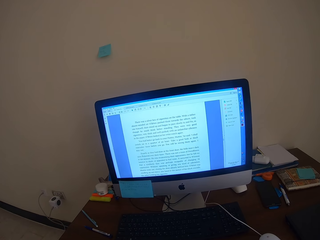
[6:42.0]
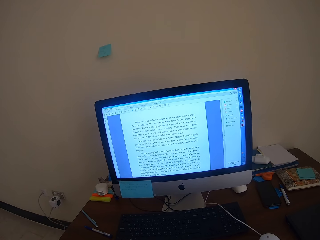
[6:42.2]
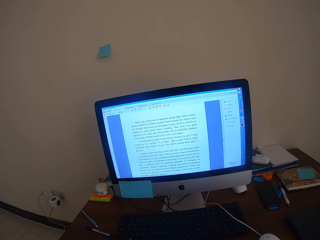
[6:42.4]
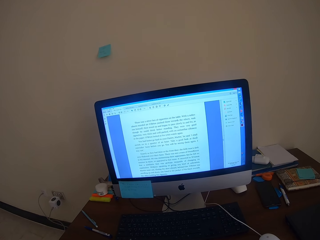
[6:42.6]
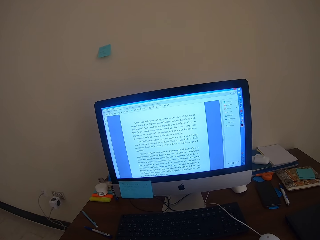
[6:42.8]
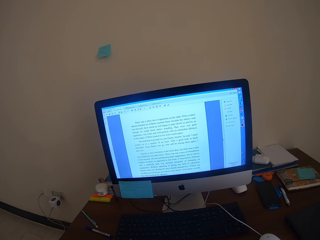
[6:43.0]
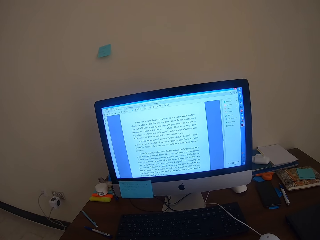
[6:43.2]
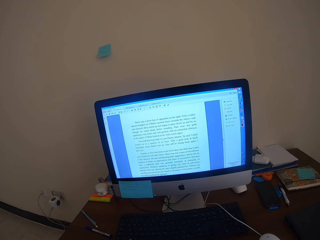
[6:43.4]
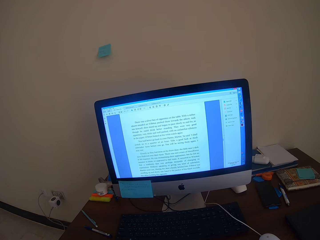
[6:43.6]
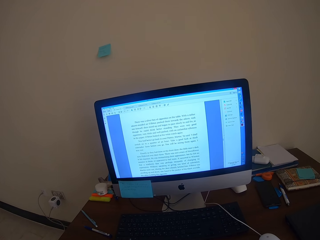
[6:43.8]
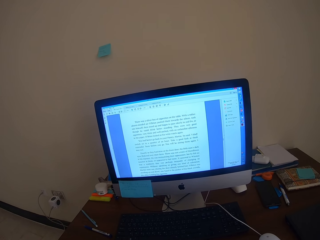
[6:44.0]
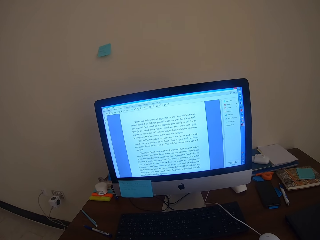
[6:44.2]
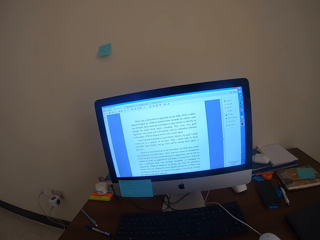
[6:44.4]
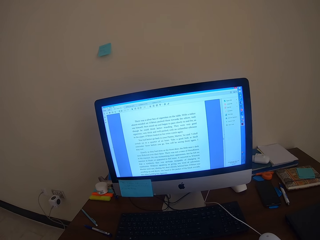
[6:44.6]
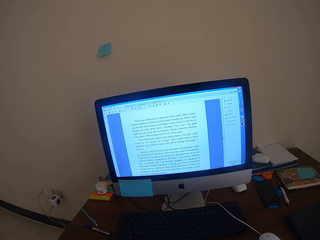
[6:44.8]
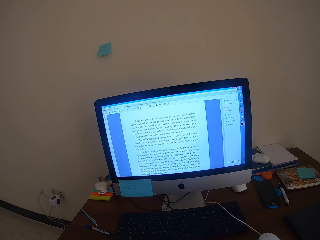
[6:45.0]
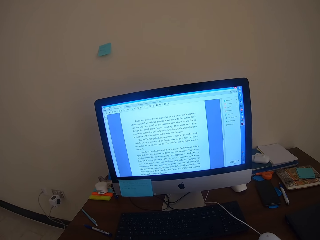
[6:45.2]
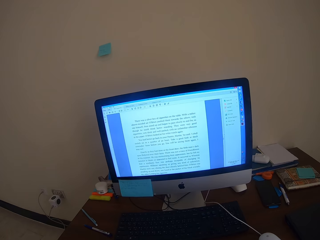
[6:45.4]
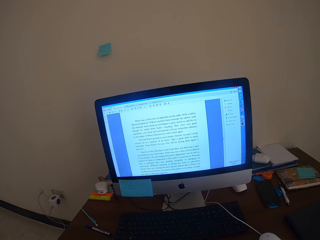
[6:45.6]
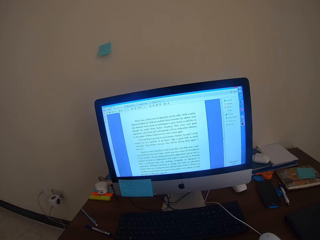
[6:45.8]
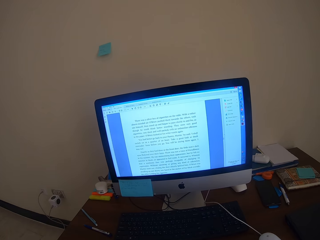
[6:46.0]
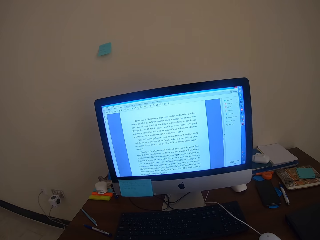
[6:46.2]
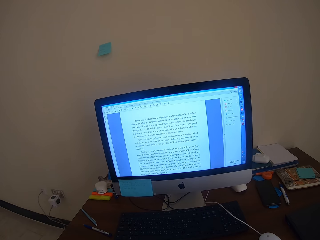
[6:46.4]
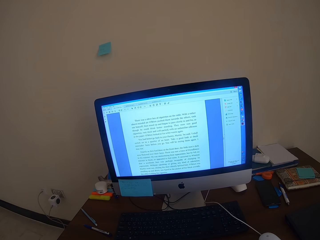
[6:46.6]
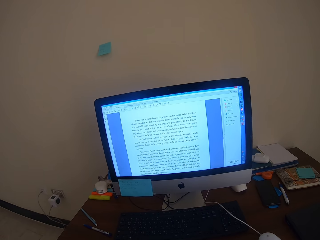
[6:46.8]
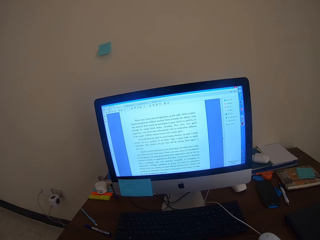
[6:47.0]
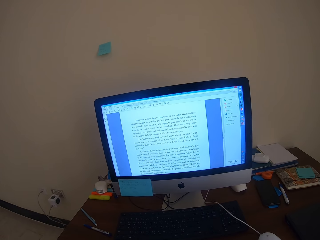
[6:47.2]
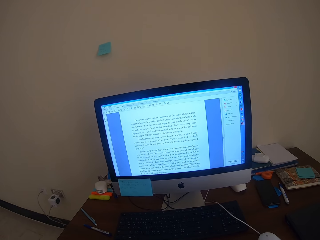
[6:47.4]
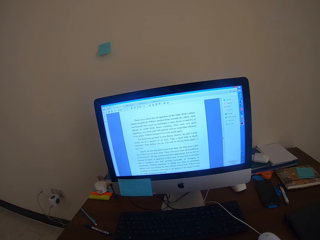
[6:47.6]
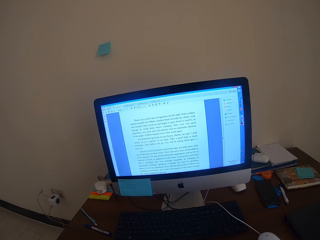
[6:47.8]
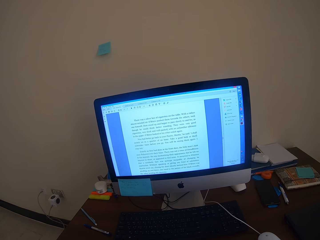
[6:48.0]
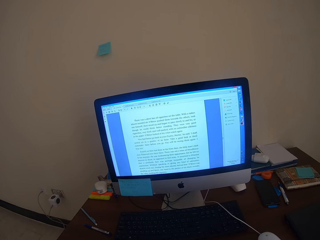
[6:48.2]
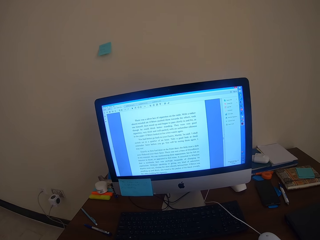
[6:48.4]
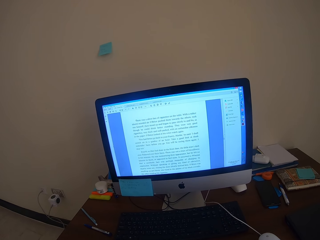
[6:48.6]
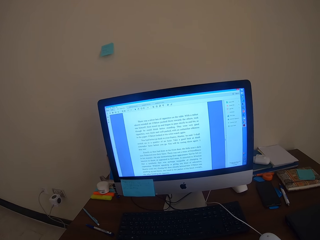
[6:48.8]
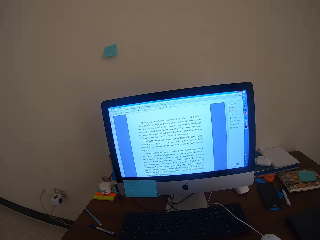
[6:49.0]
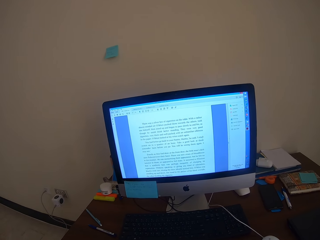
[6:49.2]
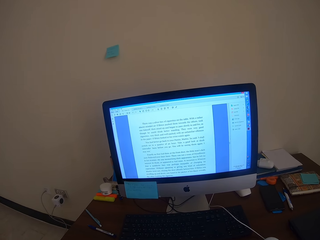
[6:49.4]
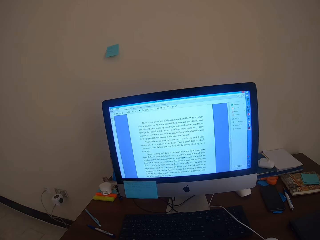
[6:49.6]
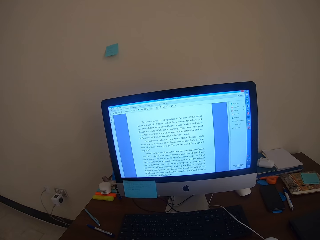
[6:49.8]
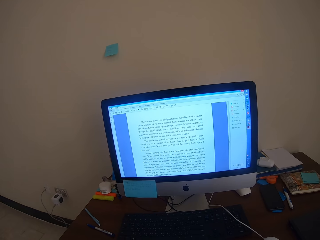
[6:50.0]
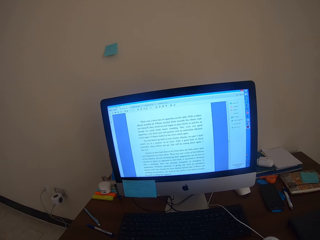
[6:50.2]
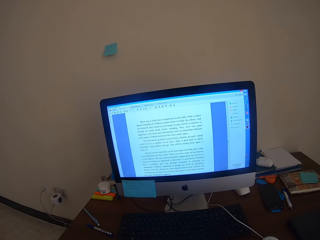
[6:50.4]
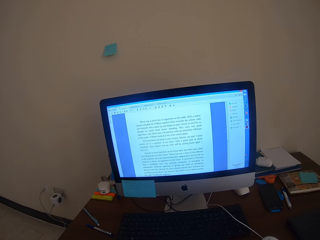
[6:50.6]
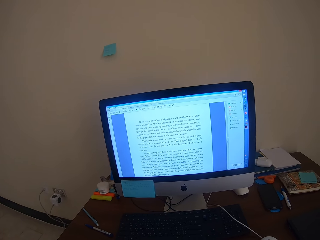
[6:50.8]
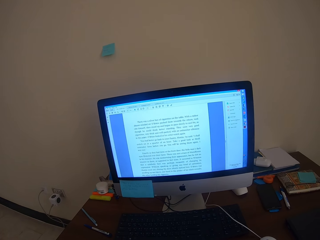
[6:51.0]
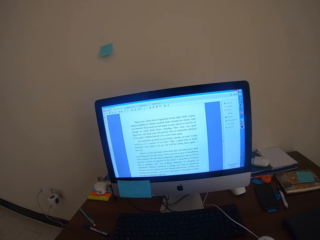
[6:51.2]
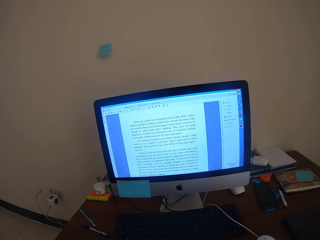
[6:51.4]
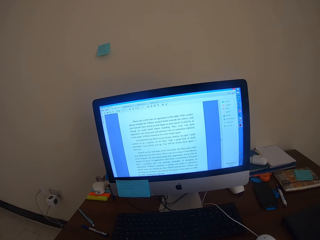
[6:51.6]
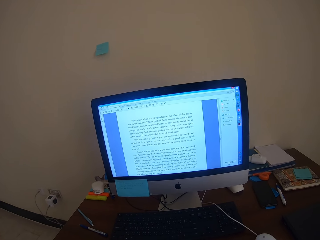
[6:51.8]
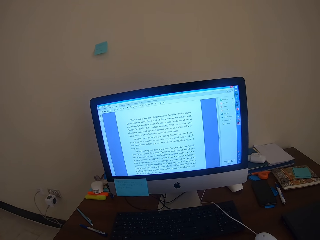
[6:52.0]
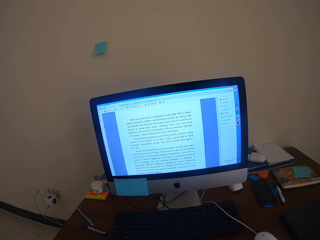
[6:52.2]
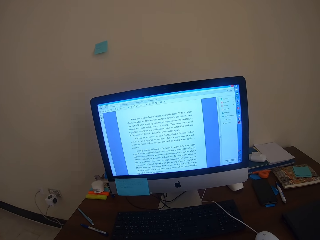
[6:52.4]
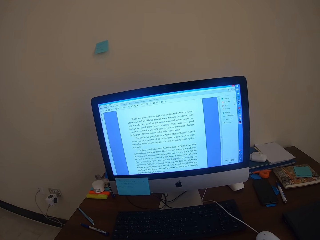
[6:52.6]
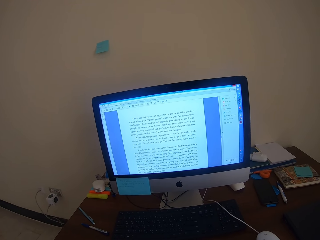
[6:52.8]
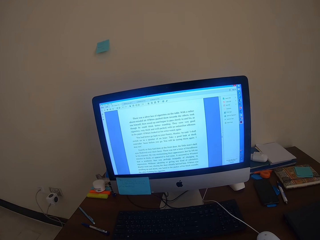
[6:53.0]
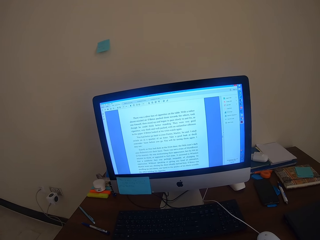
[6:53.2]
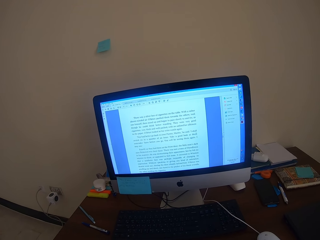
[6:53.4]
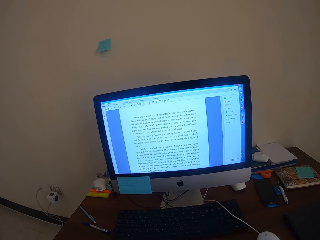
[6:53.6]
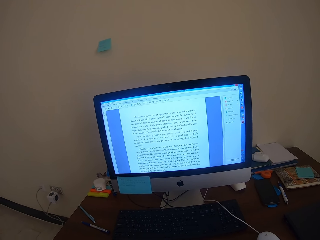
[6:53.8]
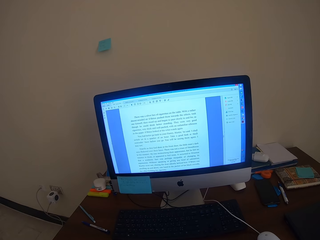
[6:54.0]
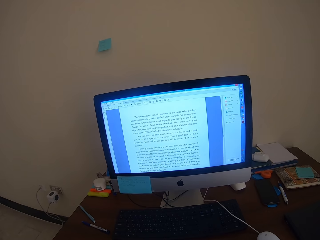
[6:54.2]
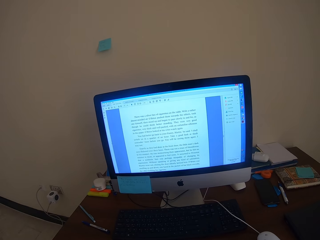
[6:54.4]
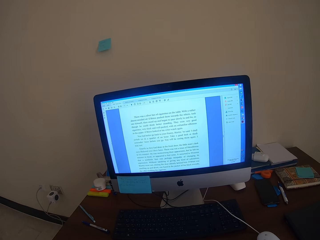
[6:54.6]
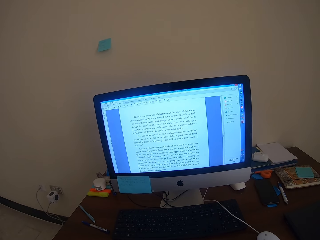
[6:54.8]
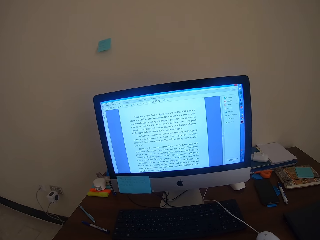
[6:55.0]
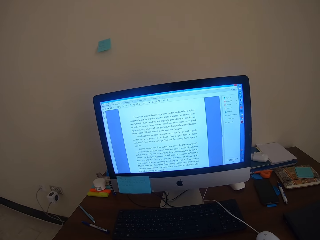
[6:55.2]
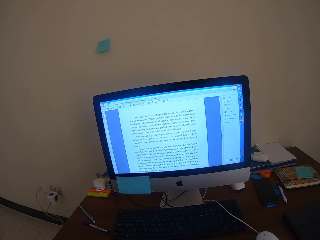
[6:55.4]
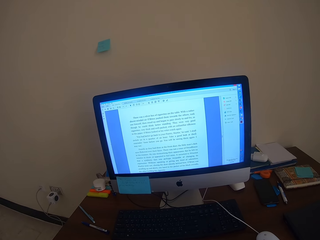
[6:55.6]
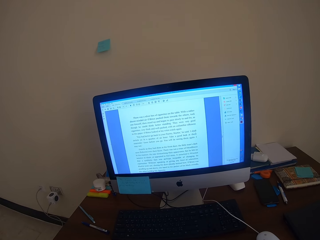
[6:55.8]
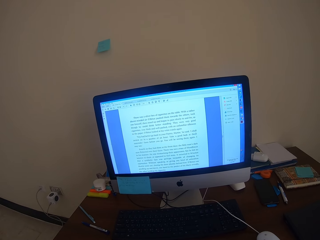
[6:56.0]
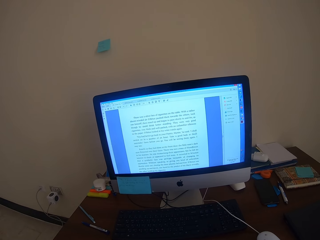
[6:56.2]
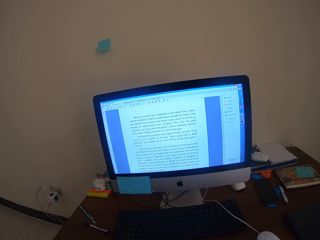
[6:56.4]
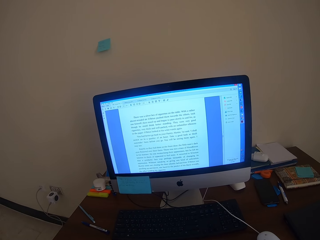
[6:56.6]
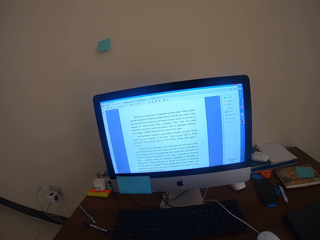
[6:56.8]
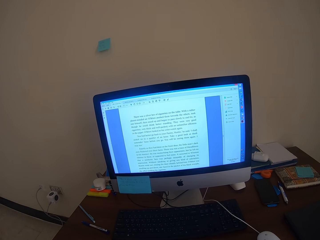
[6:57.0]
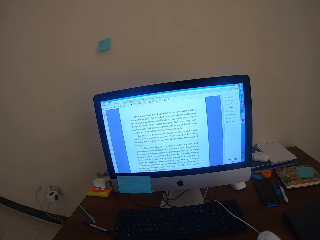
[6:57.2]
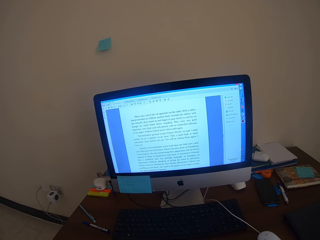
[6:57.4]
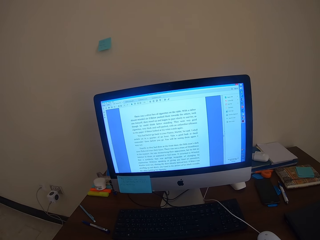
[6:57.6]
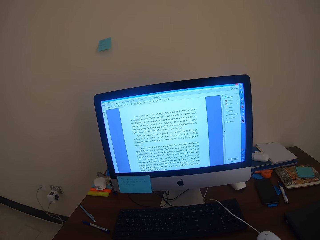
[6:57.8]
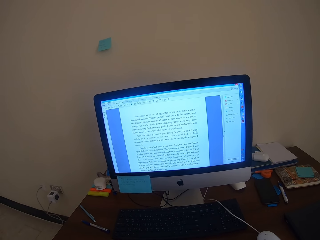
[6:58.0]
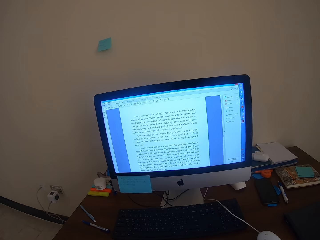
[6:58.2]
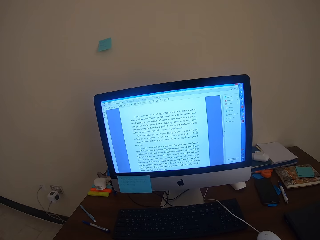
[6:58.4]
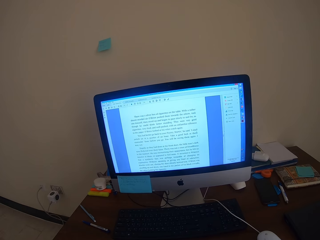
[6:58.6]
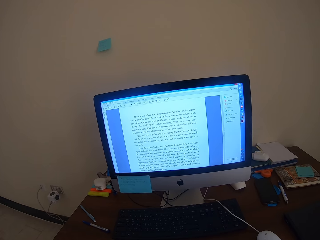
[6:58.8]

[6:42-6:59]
The camera wearer looks around. They study in the computer.

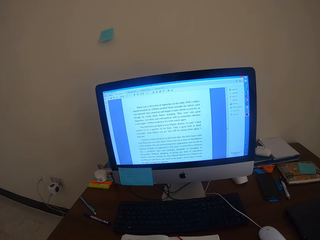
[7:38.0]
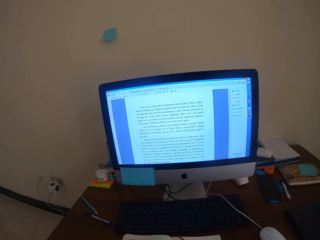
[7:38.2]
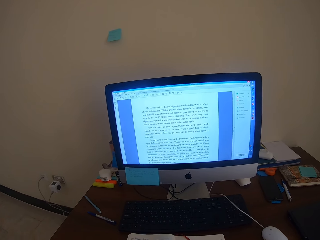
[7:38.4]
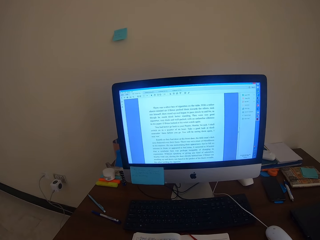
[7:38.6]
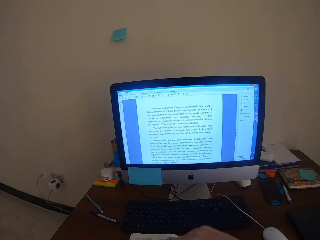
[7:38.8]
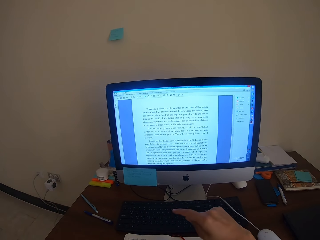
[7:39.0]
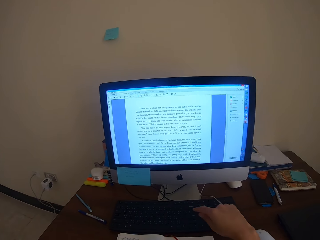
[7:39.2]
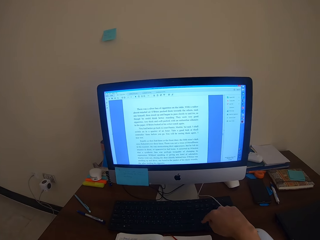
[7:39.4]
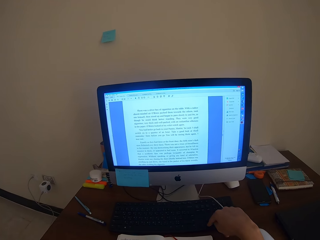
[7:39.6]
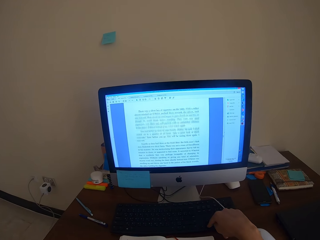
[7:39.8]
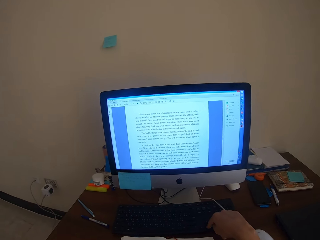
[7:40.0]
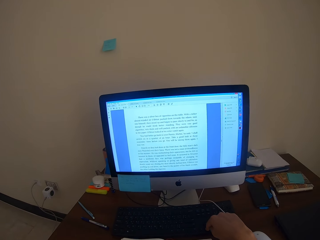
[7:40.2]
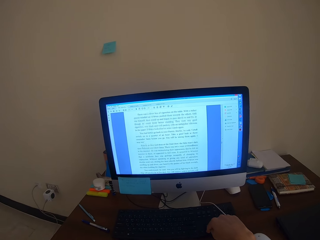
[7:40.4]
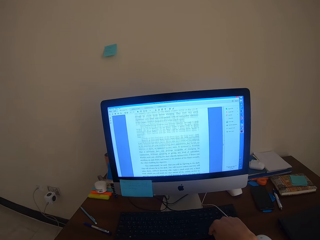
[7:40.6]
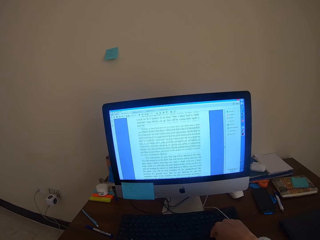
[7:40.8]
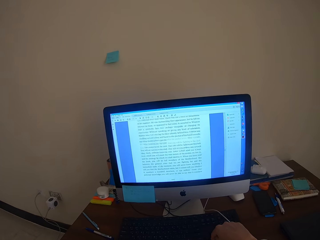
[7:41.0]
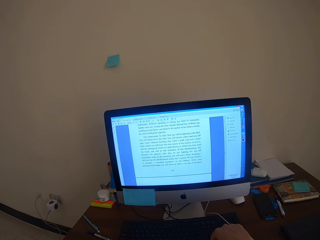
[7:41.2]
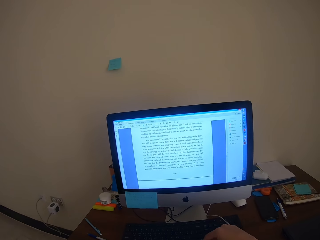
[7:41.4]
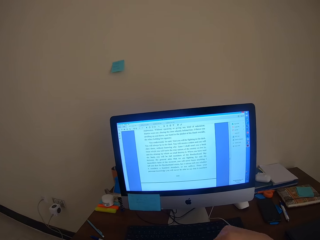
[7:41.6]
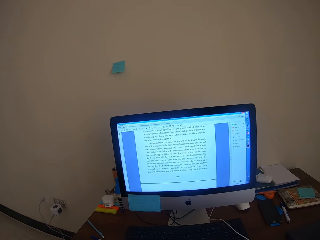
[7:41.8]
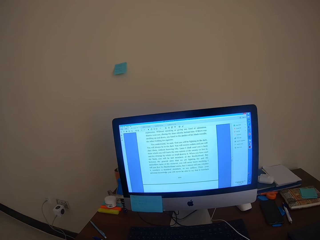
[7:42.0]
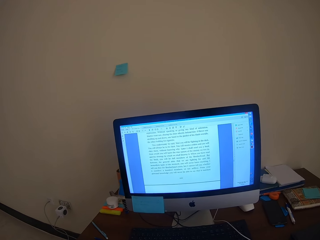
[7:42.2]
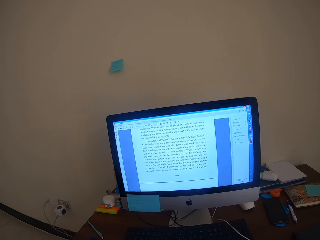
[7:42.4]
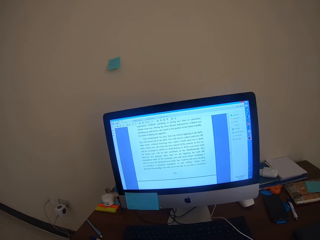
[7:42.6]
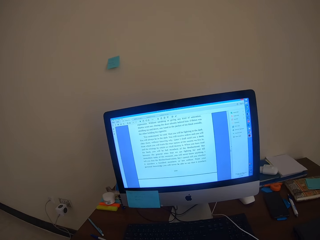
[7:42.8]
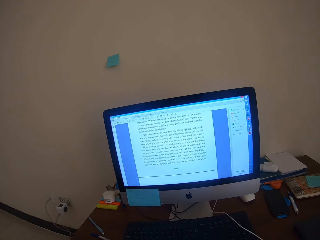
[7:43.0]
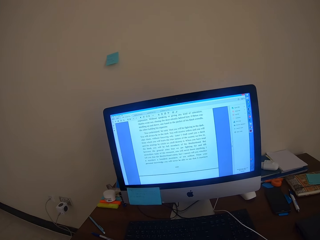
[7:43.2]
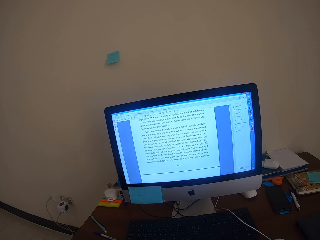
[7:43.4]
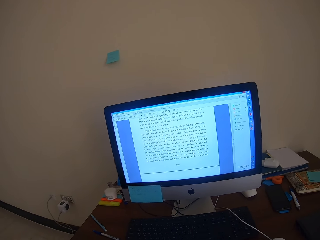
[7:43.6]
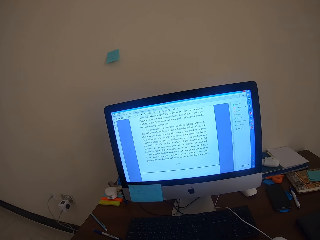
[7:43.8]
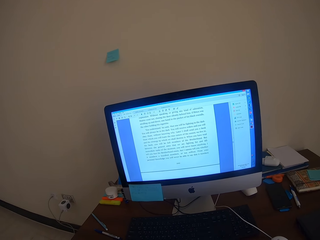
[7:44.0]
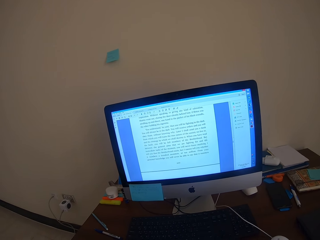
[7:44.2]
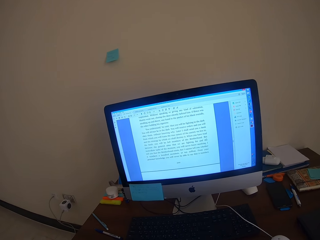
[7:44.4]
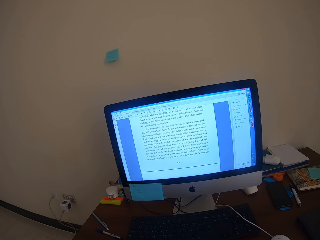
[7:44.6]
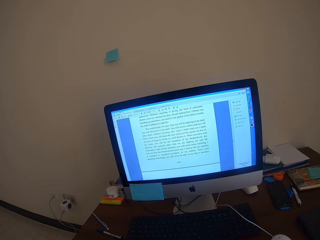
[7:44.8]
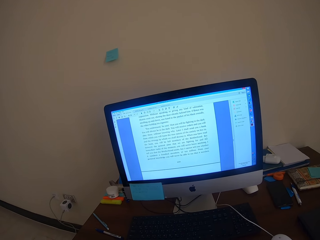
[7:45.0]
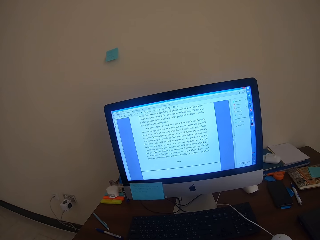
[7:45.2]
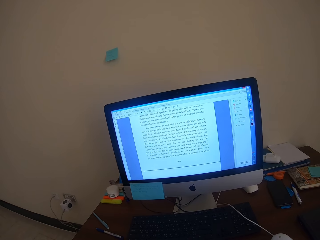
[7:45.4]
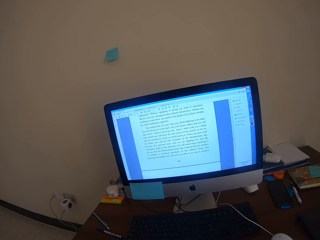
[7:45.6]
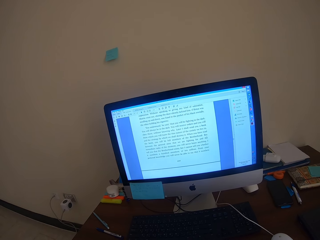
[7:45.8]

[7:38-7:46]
The camera wearer presses a button on the keyboard. He looks around. He scrolls the computer with his hands. He reads from the desktop.
